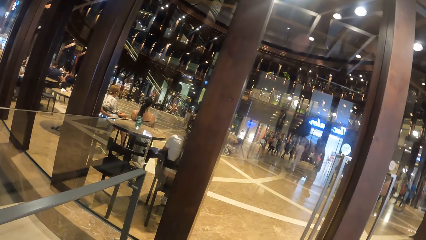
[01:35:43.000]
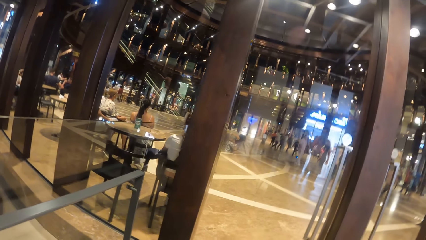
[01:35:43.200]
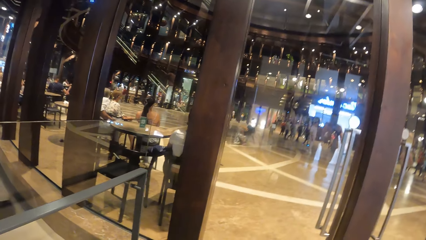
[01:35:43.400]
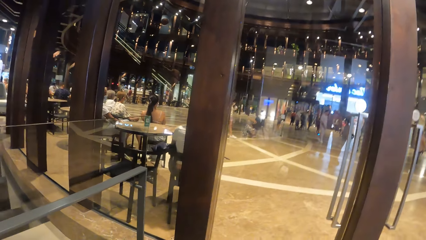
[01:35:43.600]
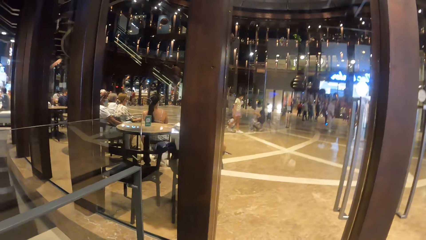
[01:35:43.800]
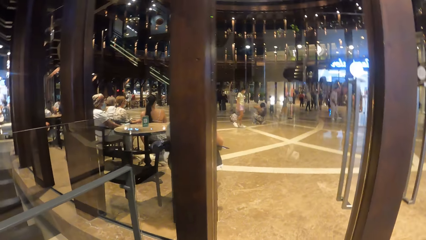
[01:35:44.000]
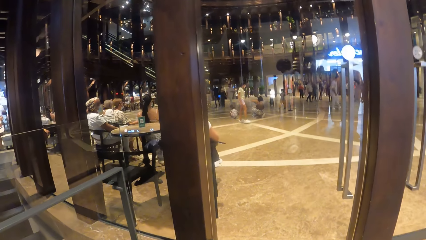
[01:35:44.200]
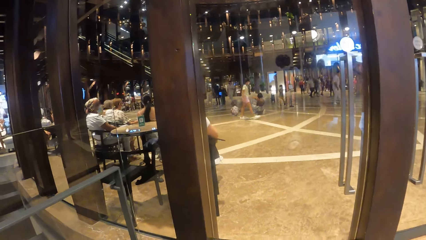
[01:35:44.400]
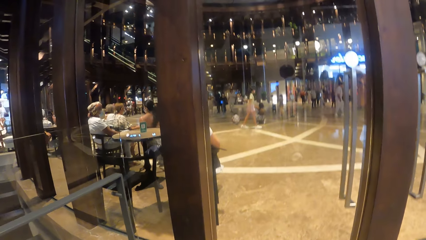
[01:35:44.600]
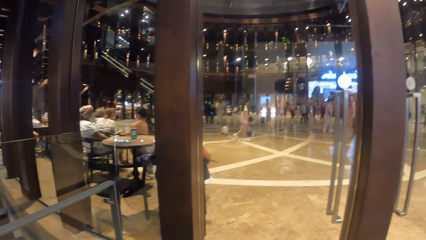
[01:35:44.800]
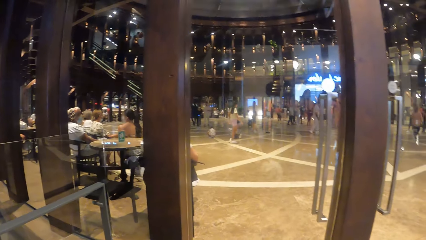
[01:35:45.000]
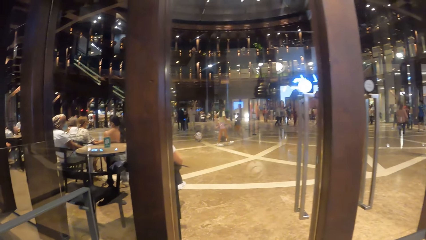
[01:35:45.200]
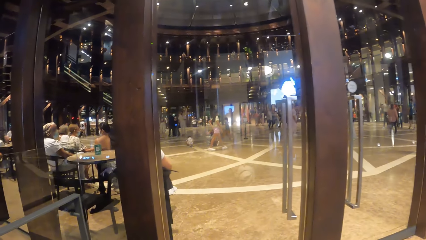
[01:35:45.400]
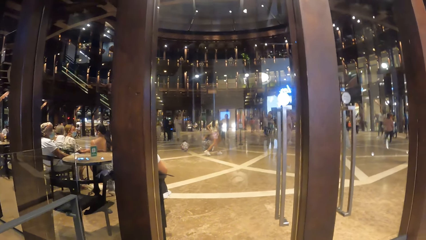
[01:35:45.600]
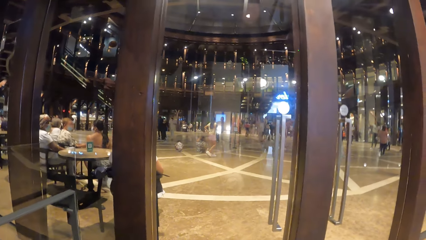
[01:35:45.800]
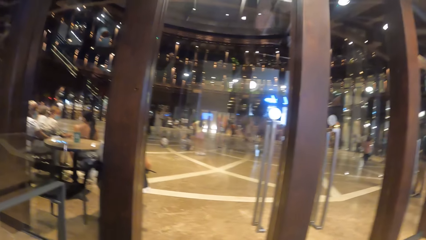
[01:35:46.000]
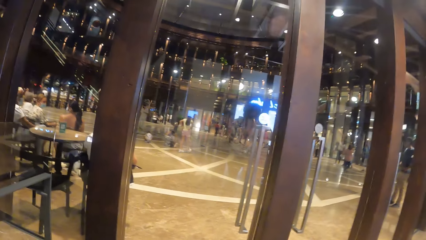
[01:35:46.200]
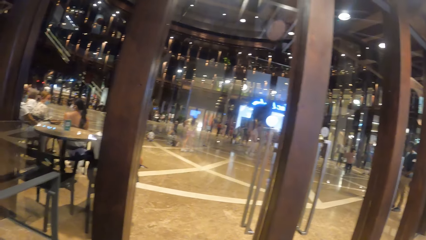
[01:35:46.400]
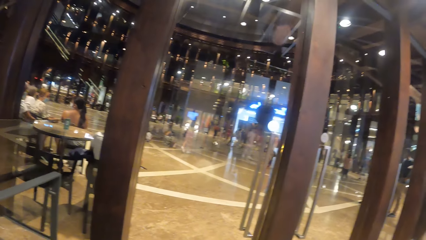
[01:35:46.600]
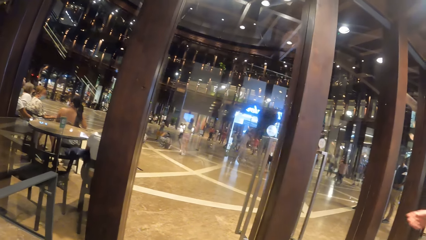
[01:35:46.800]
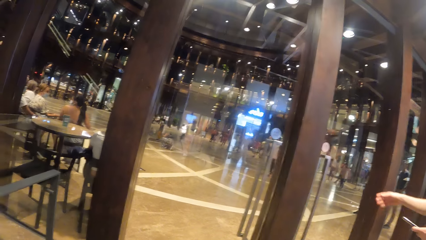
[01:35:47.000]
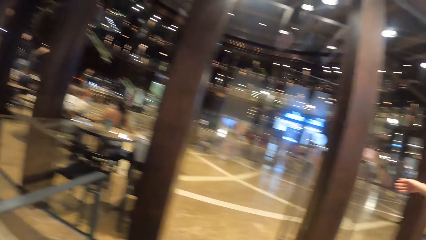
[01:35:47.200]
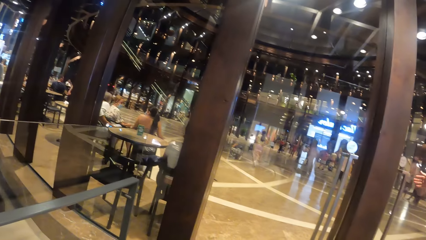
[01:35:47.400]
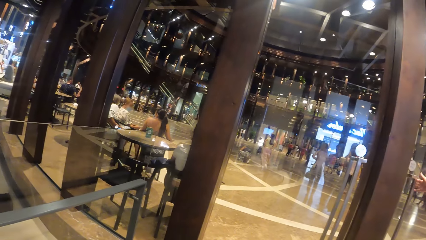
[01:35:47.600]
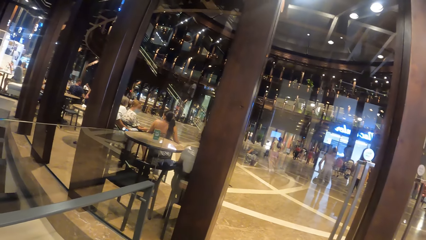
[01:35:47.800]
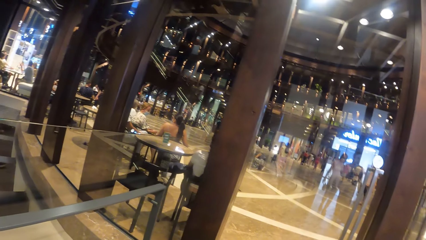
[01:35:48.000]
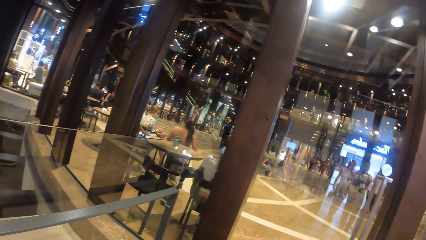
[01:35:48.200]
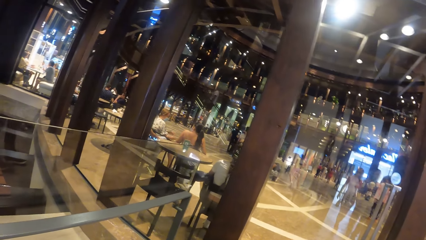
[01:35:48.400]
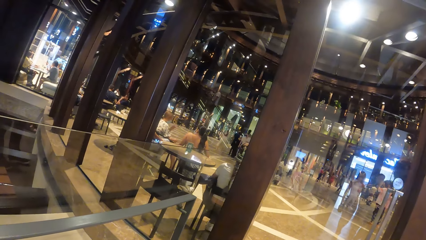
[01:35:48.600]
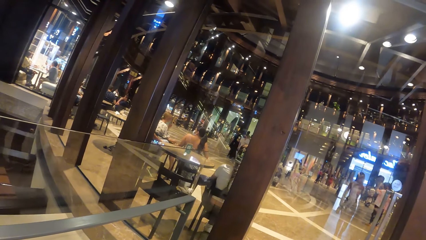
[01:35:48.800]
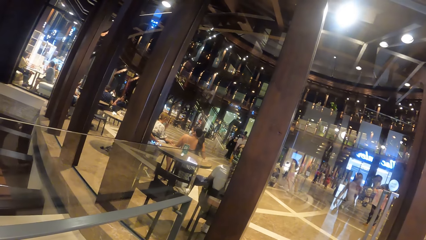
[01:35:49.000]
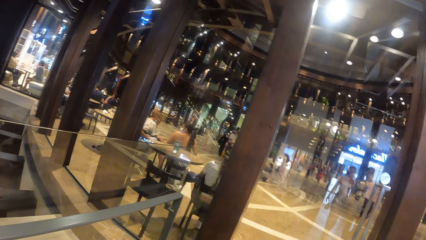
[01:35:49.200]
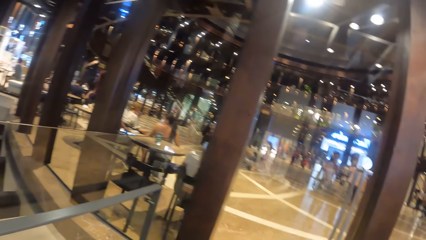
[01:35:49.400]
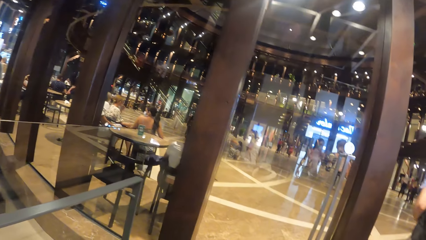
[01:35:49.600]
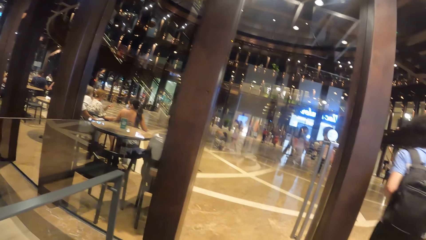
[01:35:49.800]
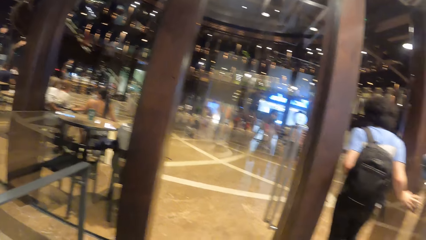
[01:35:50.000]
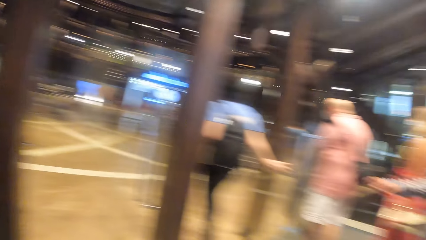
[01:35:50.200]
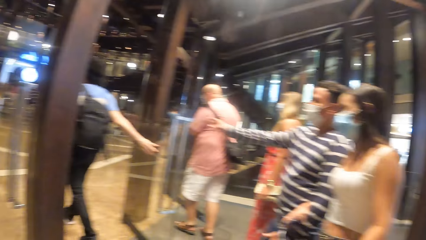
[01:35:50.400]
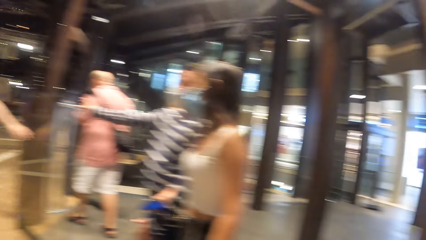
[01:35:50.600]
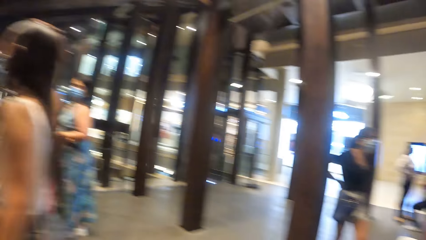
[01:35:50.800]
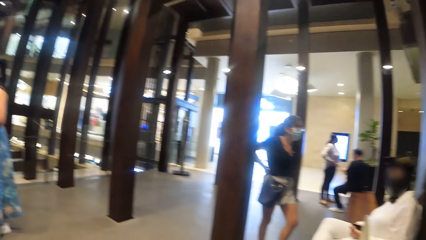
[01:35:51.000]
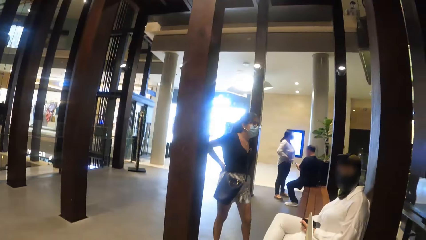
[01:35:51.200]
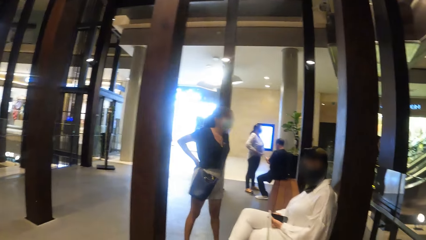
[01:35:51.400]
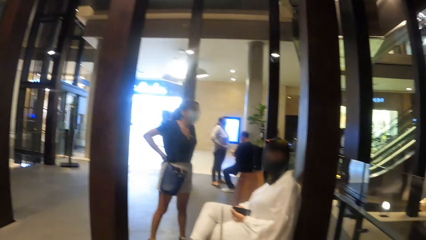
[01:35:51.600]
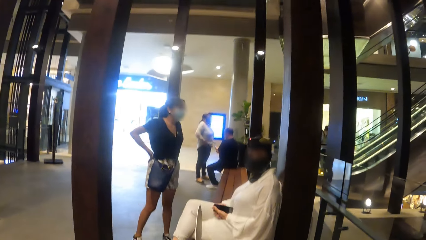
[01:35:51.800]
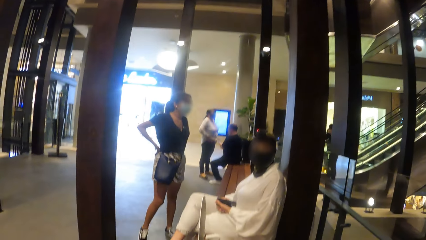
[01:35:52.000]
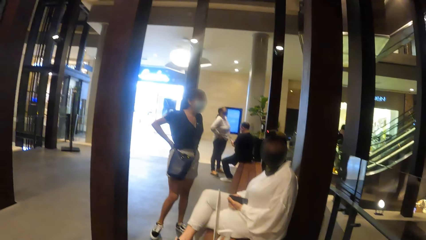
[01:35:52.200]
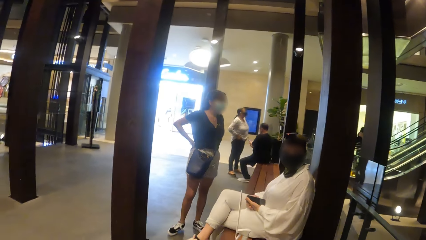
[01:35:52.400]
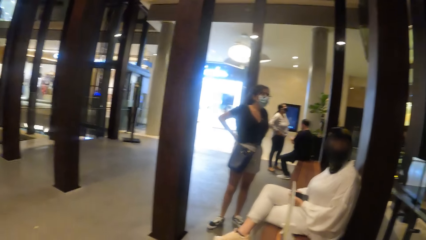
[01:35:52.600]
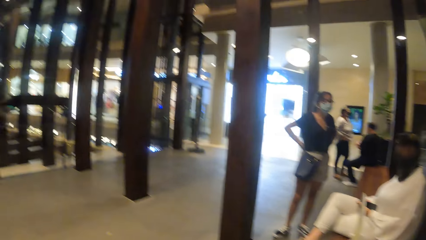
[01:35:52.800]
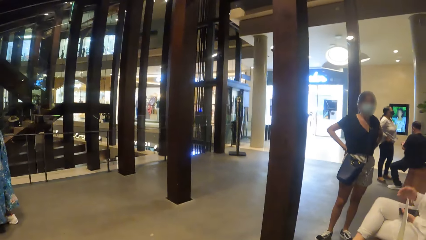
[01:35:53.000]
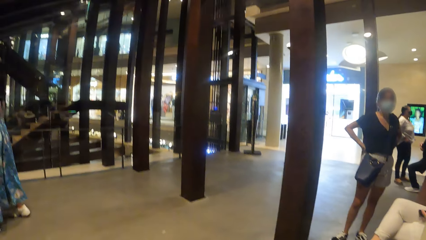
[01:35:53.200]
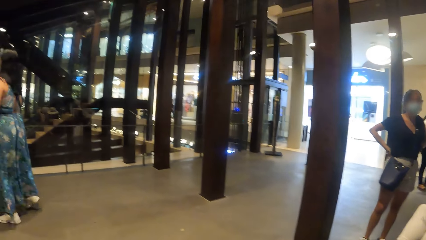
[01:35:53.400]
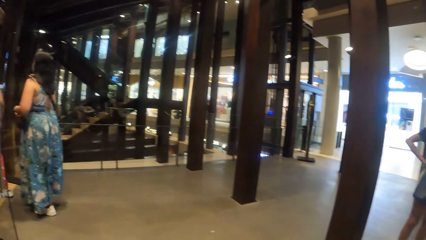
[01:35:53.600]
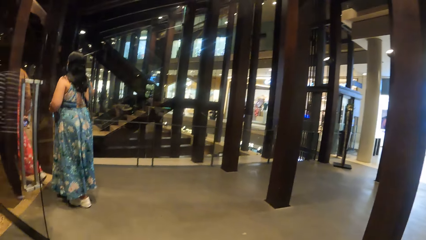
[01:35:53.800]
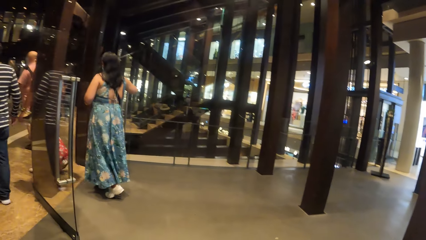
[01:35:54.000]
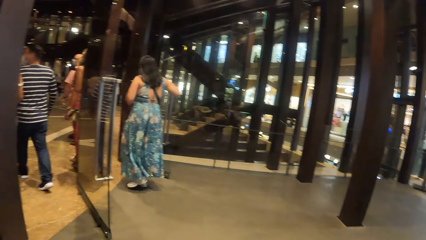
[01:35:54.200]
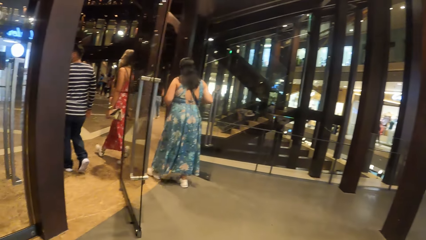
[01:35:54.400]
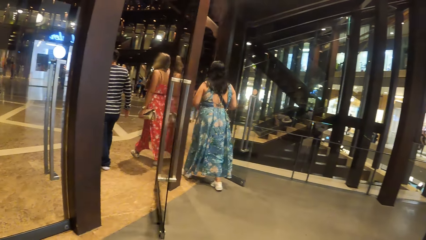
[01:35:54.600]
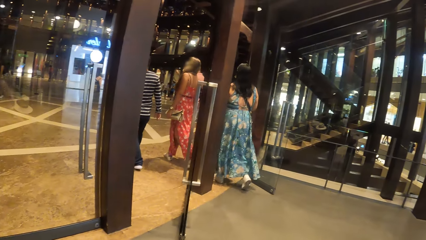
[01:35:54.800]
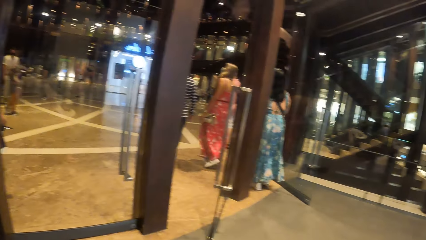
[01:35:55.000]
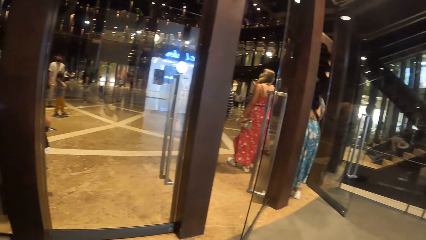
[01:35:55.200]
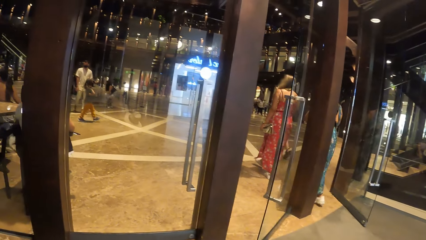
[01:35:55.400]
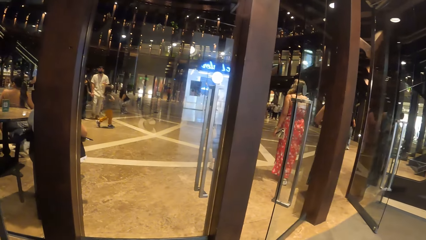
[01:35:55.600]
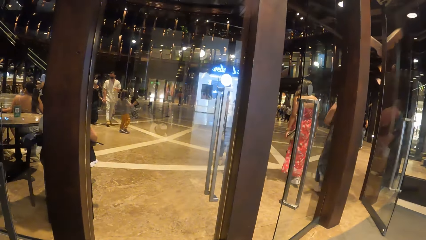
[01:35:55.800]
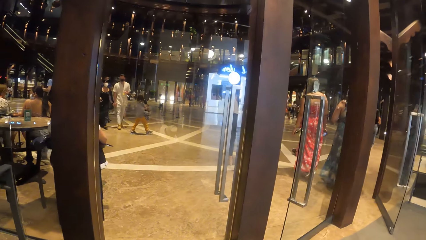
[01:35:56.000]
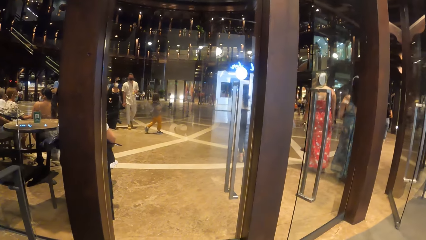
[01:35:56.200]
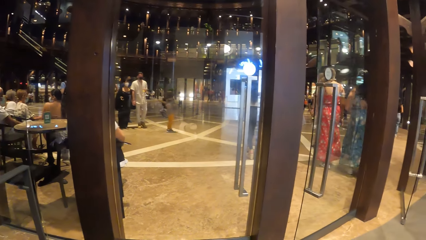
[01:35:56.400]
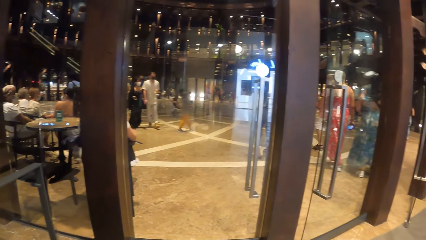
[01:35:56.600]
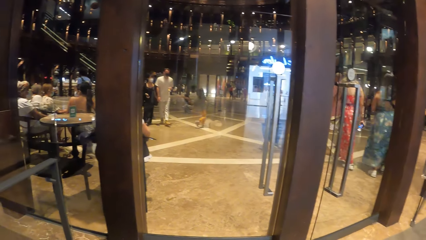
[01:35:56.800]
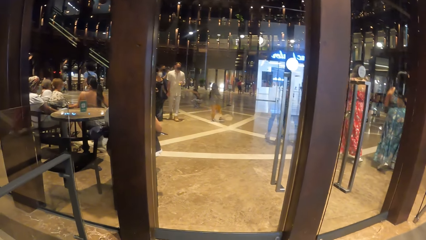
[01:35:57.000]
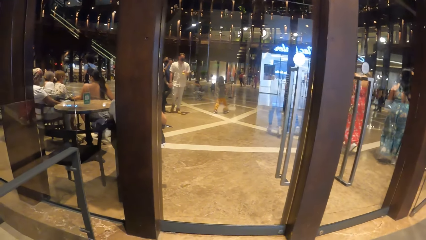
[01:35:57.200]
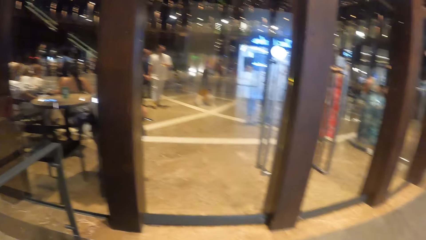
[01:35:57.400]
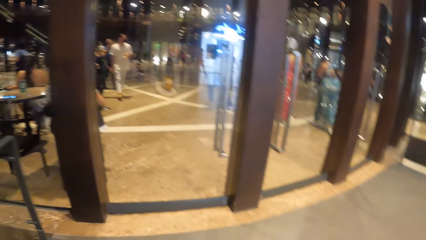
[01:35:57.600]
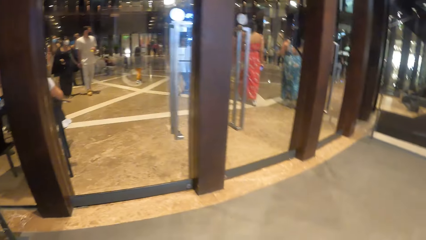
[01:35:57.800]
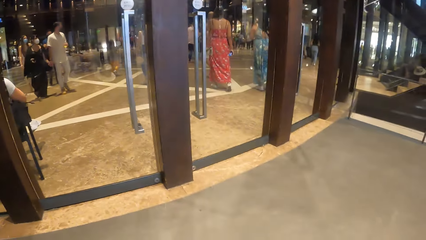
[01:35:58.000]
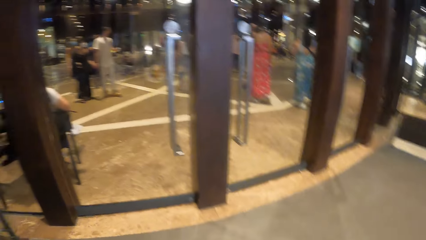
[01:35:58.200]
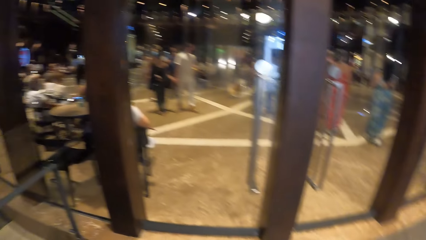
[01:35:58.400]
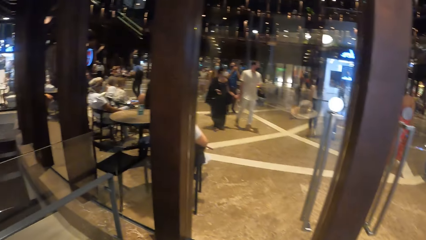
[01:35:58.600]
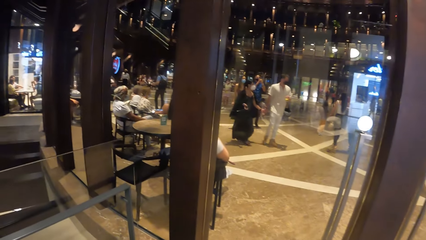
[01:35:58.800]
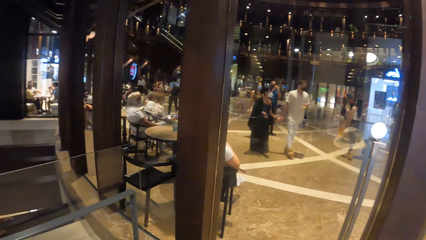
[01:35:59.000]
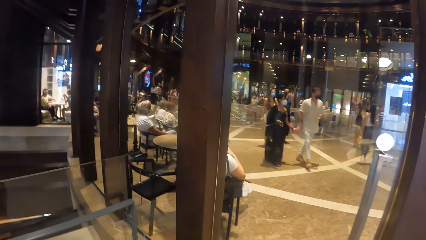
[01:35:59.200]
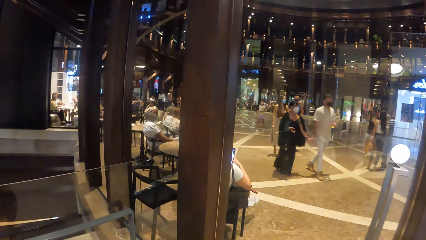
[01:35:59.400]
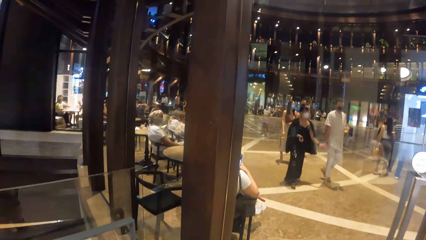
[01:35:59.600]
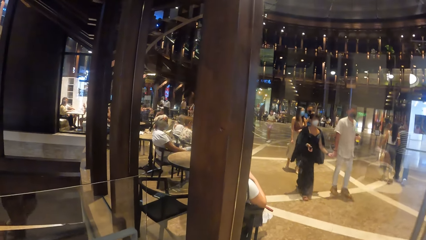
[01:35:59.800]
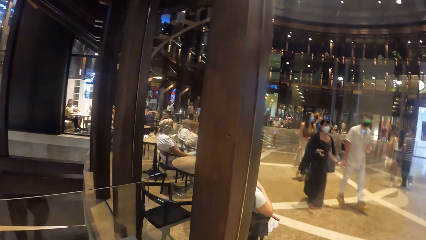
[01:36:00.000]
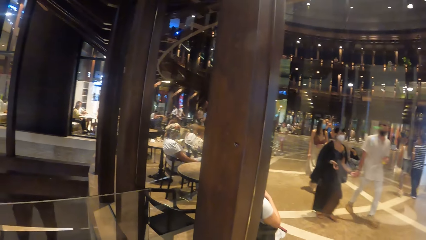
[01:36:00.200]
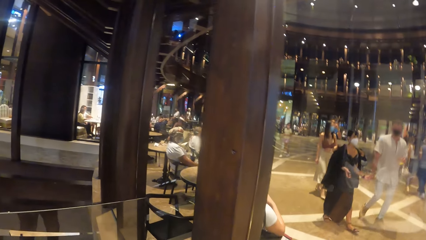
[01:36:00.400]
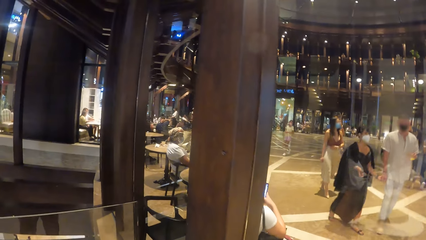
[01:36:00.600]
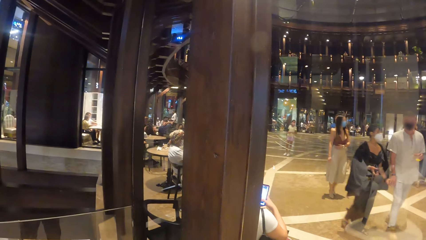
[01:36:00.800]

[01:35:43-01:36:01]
The man opens a glass door with his right hand. A lady nods her head.
